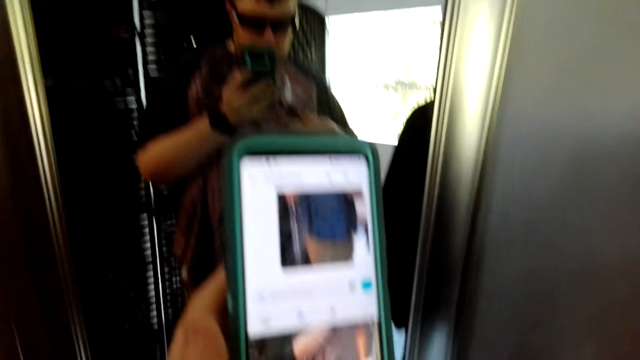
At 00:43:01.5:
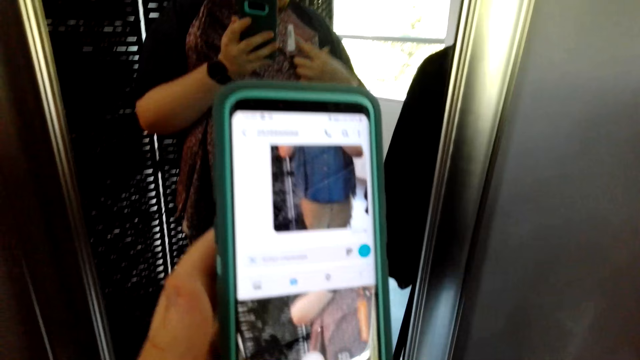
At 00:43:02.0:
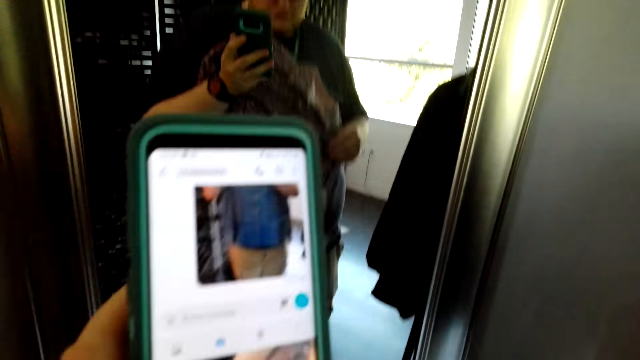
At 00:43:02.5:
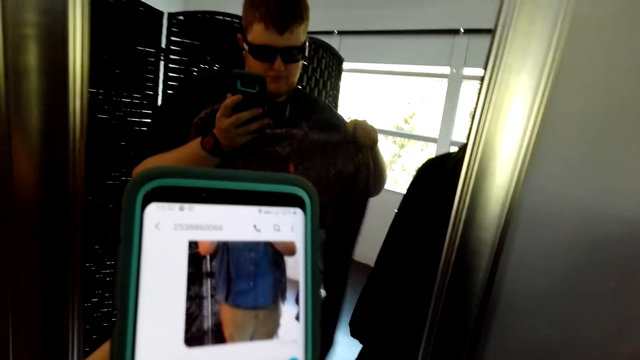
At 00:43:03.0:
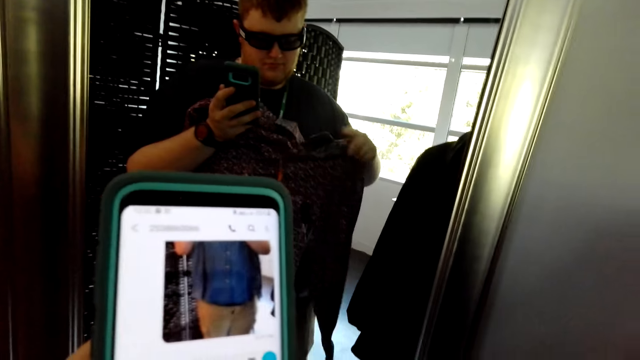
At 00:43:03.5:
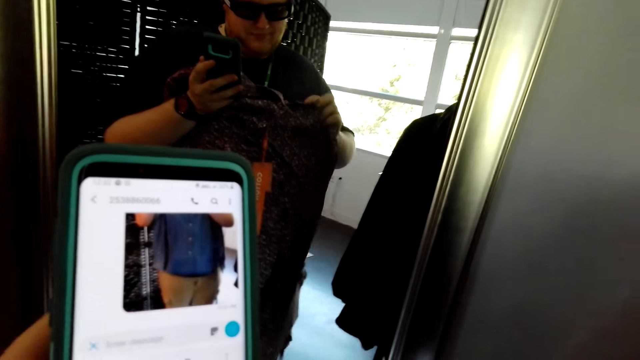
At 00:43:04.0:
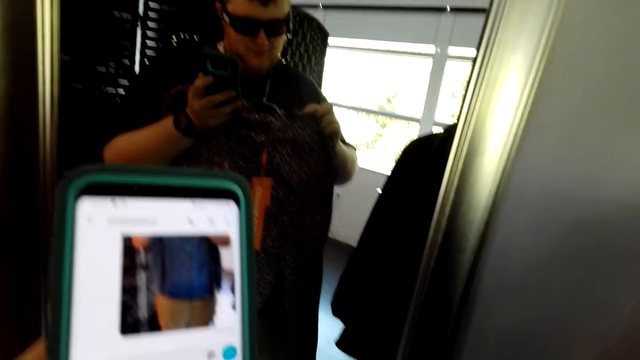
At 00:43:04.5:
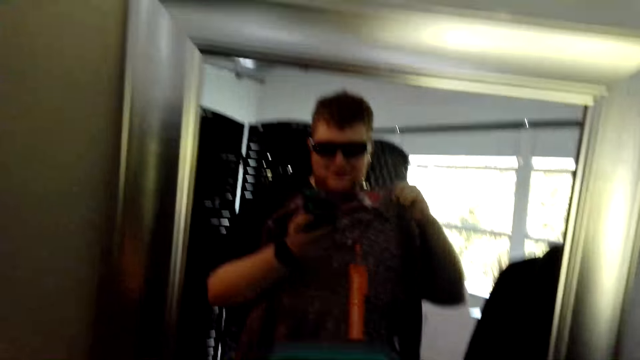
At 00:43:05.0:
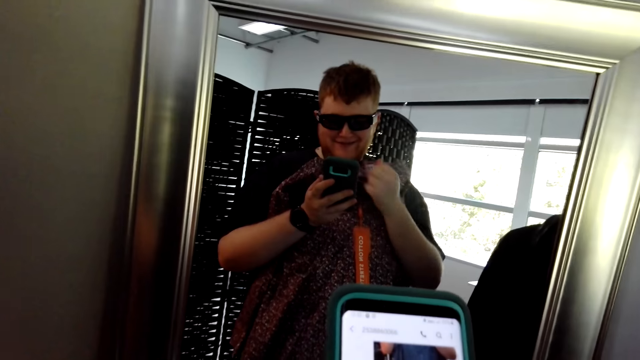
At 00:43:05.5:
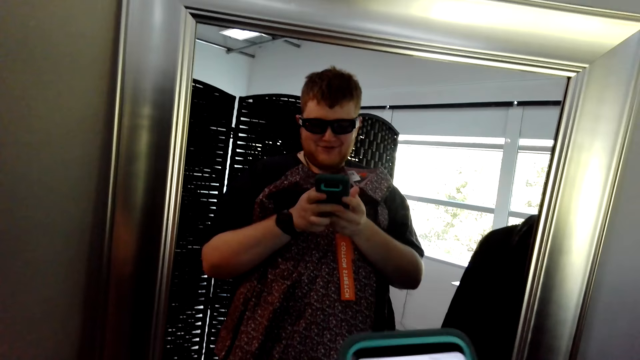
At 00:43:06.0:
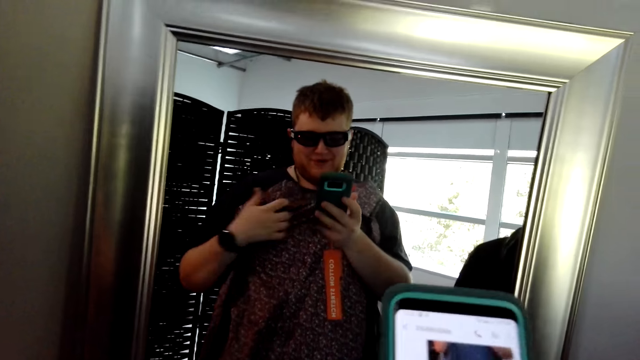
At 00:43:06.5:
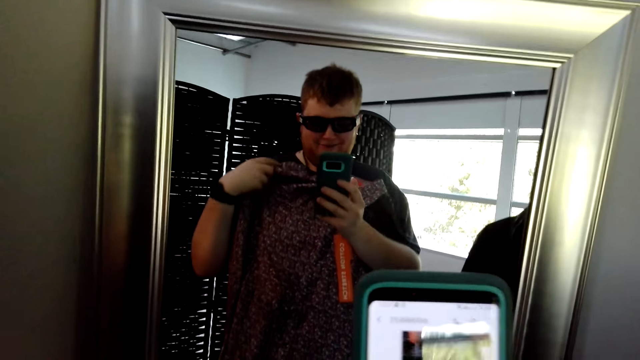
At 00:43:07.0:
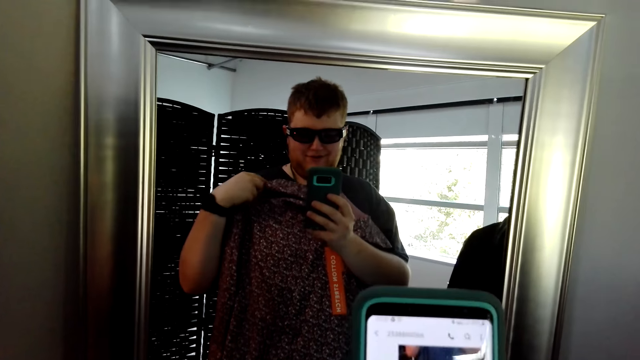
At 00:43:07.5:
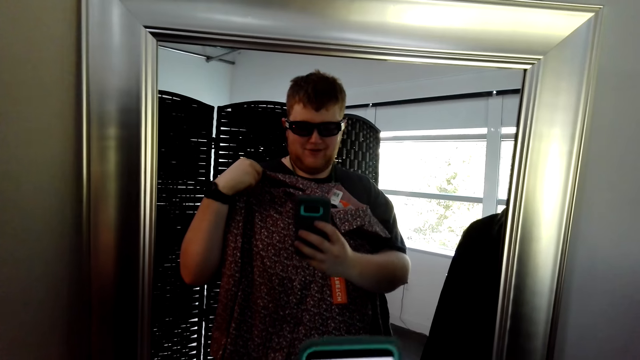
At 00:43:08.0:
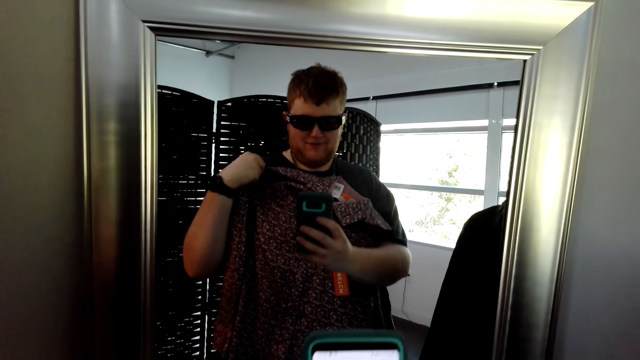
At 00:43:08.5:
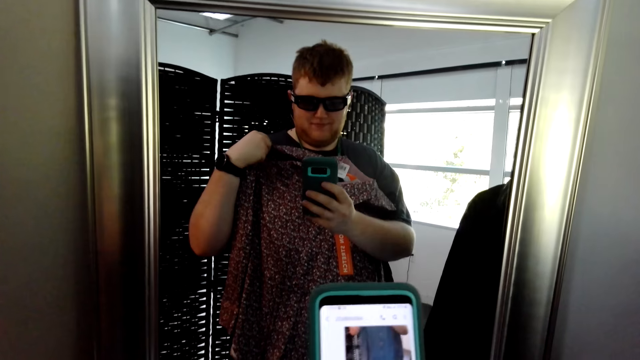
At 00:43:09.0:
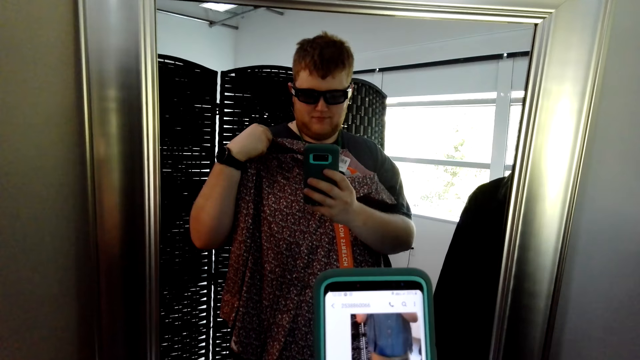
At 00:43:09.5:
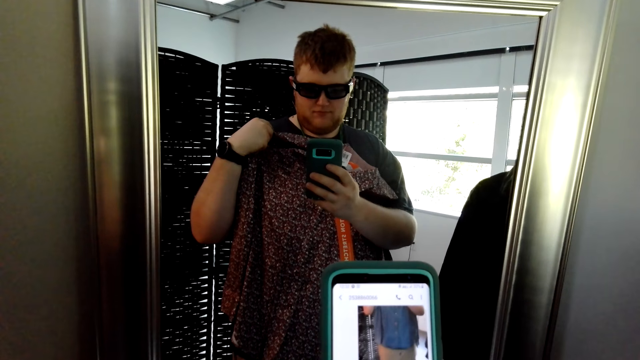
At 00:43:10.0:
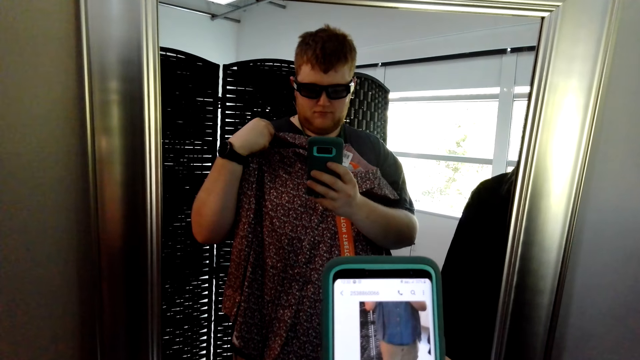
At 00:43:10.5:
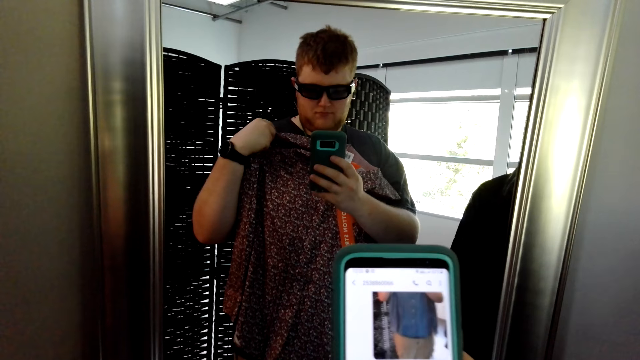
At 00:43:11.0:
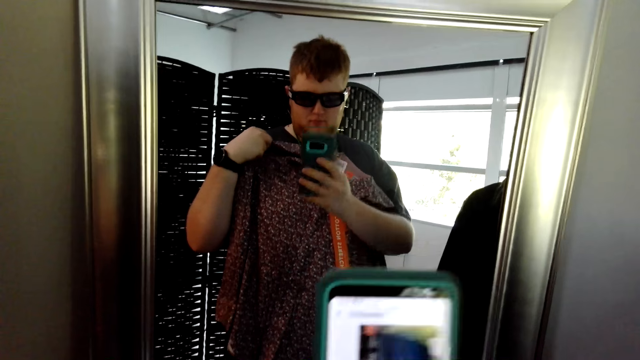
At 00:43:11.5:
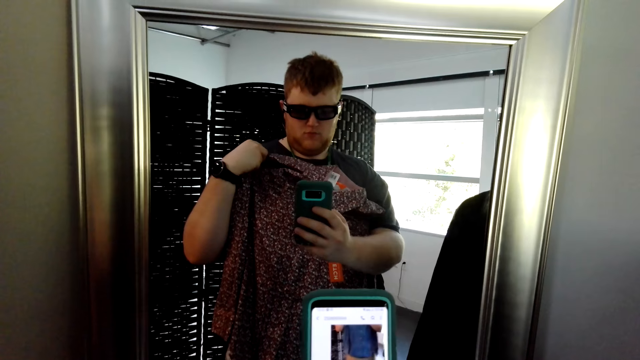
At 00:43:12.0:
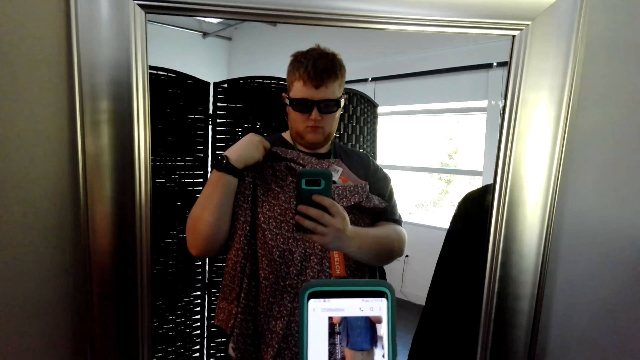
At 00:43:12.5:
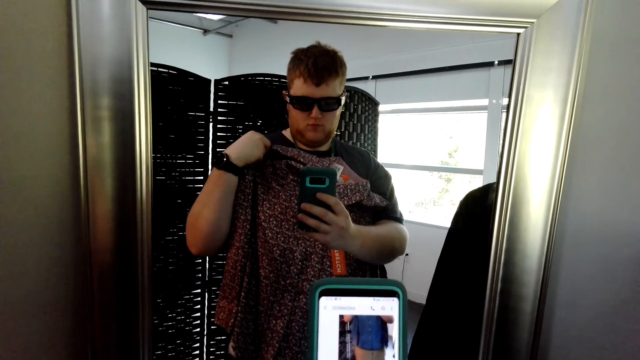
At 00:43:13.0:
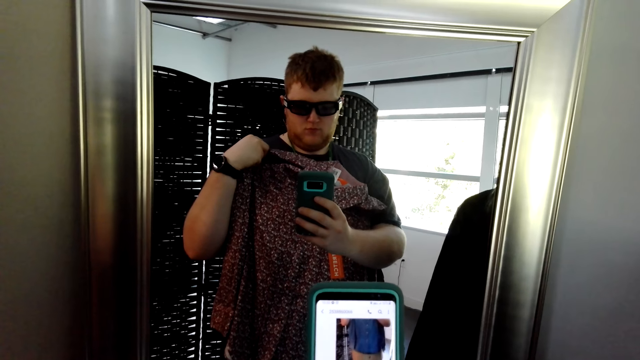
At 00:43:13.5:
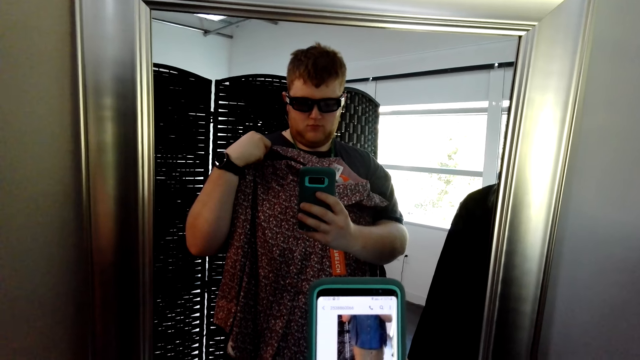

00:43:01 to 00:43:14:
The camera wearer talks. They use the phone.

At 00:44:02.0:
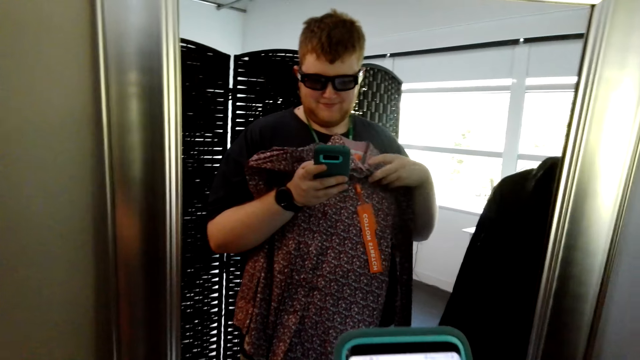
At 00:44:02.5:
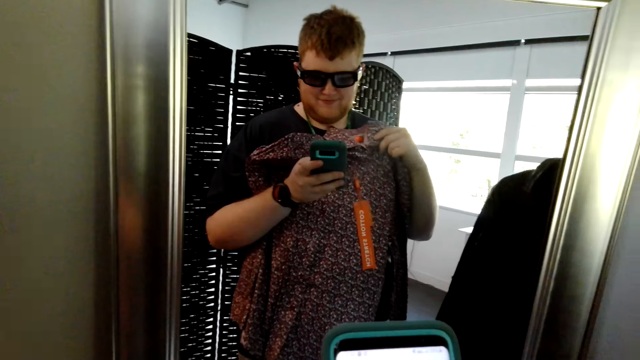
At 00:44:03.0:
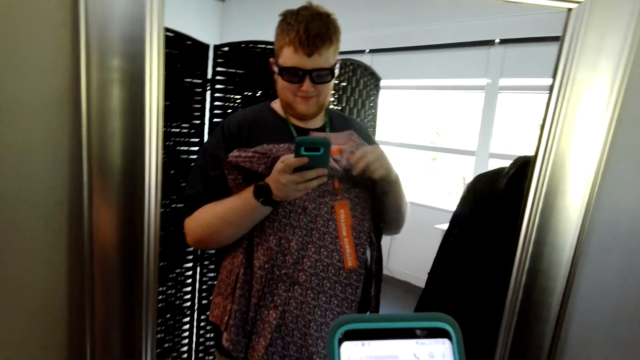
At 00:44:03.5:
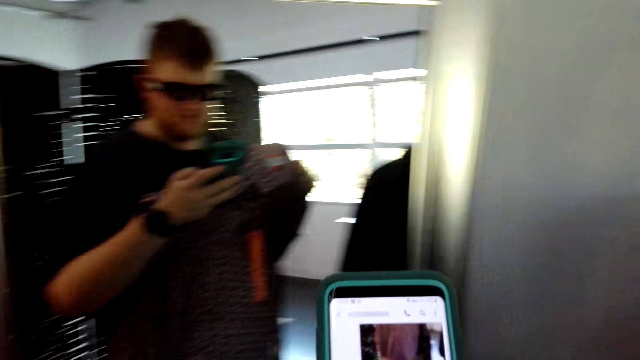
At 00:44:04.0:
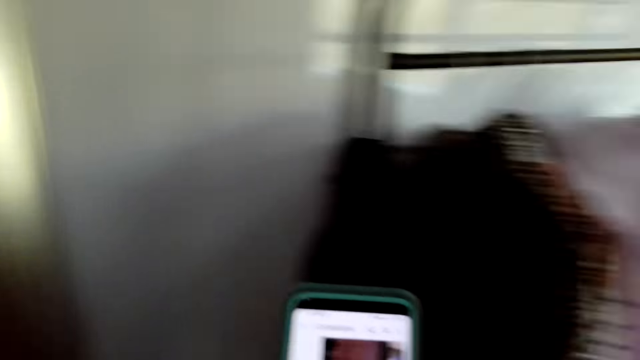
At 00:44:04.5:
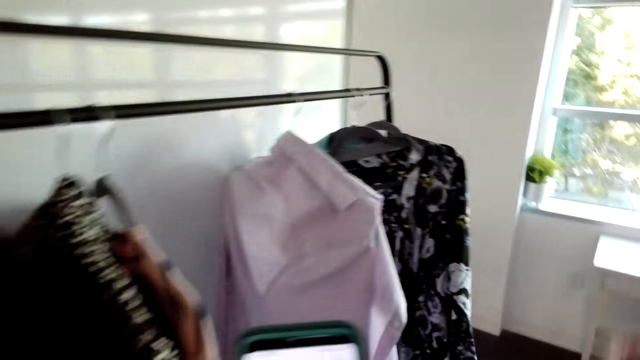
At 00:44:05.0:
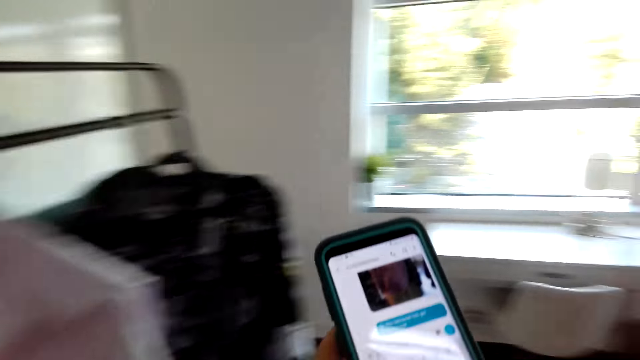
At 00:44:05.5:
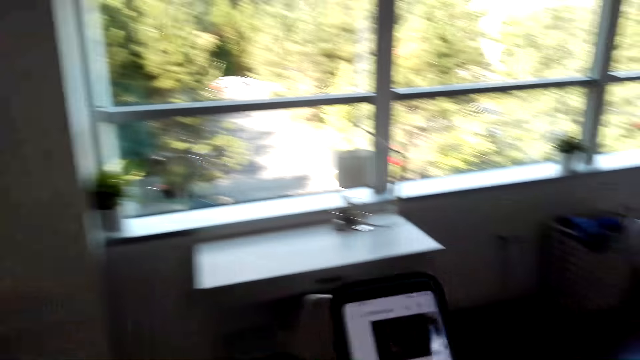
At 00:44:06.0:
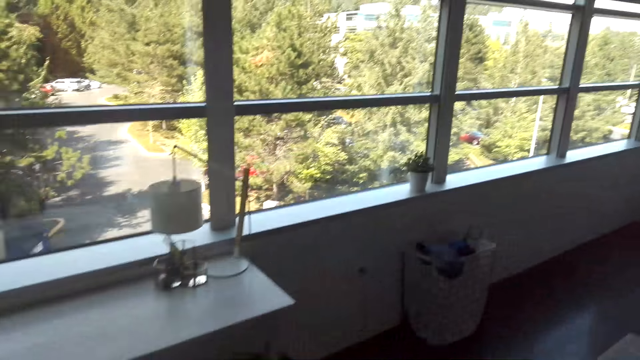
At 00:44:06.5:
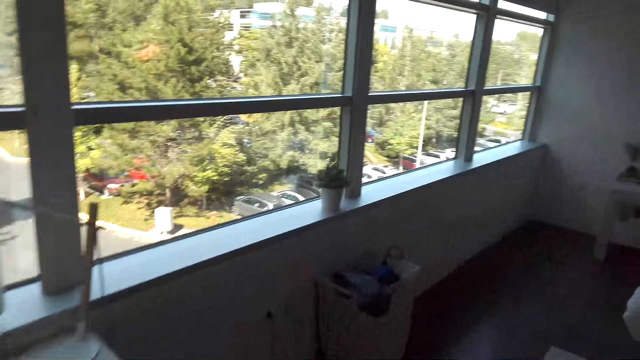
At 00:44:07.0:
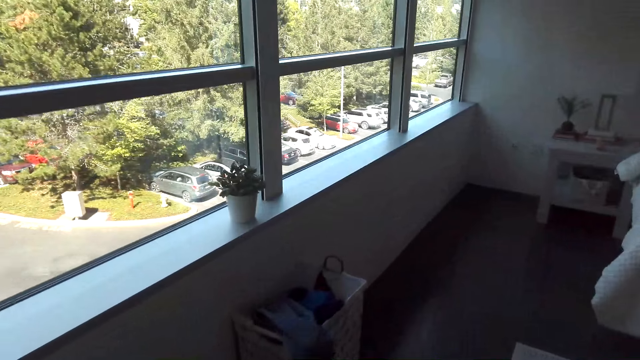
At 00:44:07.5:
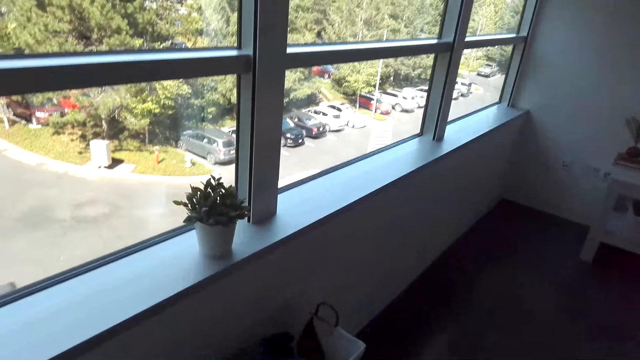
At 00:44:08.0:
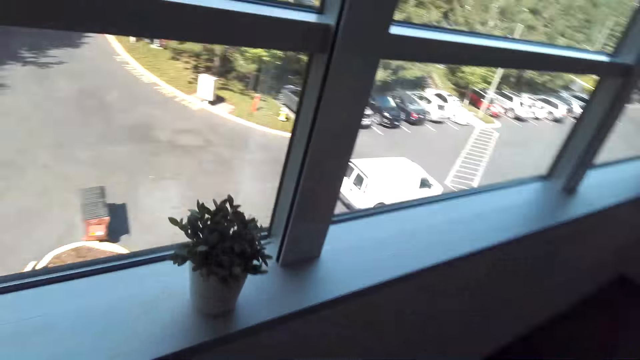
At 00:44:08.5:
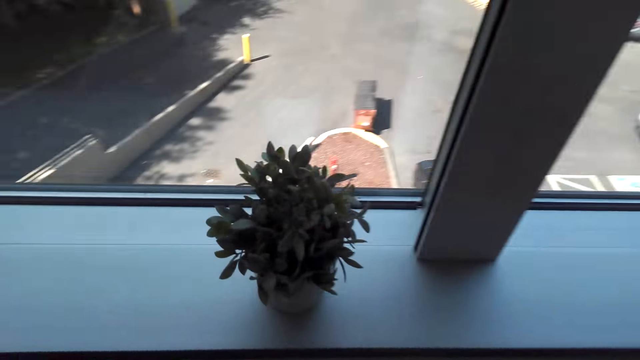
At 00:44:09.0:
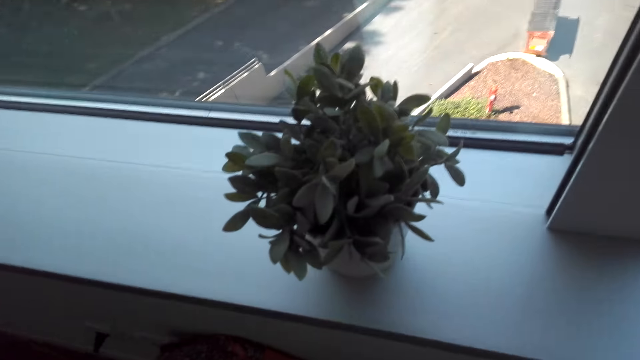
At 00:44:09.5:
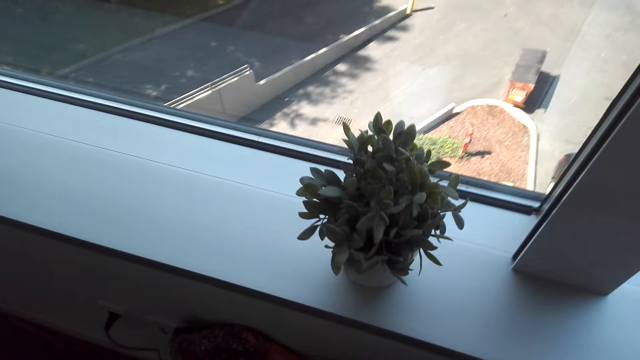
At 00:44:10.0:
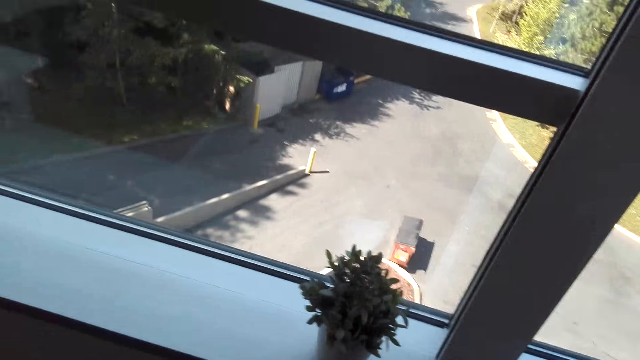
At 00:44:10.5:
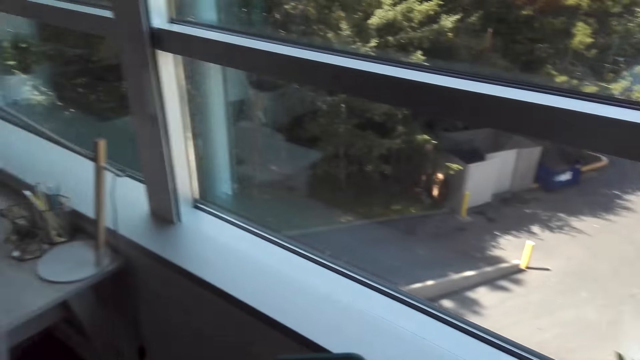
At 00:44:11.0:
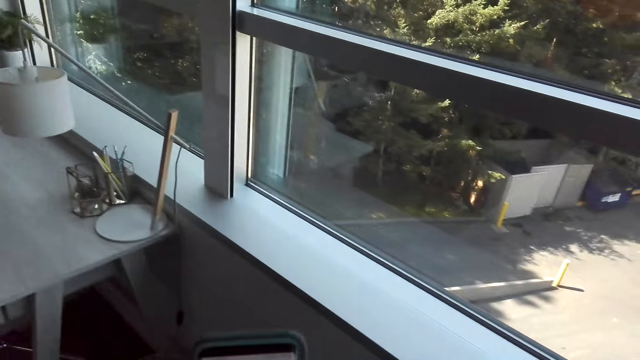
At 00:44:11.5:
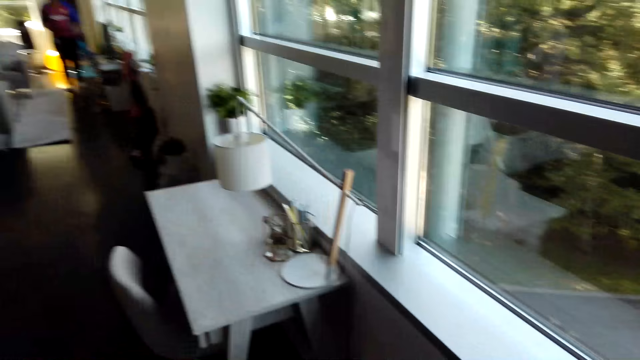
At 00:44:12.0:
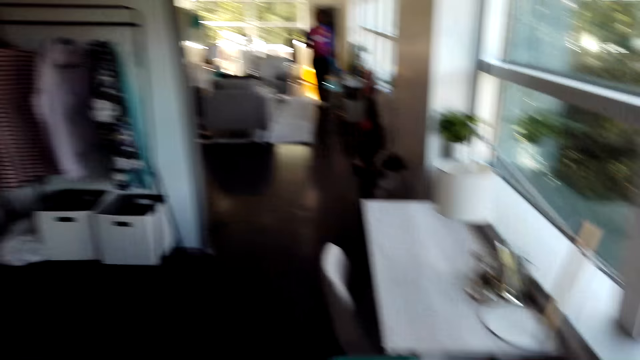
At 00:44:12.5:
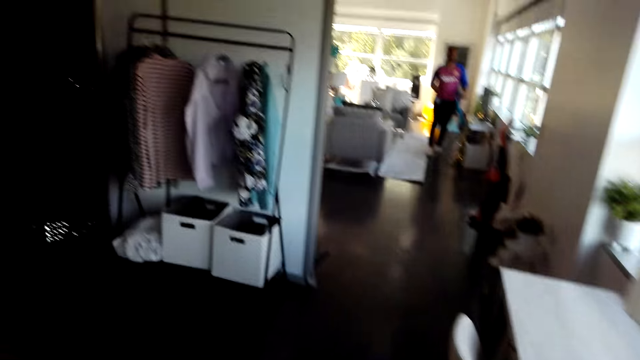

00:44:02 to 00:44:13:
The camera wearer looks around the house. They walk around the house. They put the shirt in the basket. A man talks.
